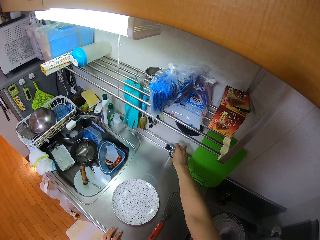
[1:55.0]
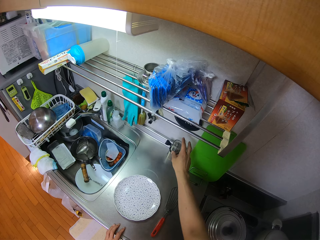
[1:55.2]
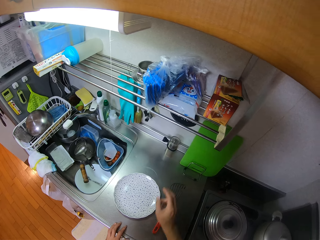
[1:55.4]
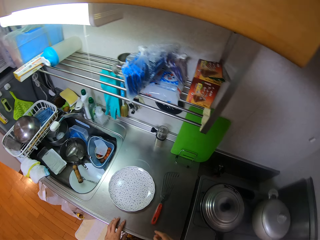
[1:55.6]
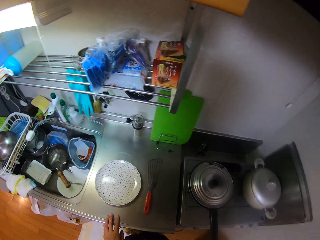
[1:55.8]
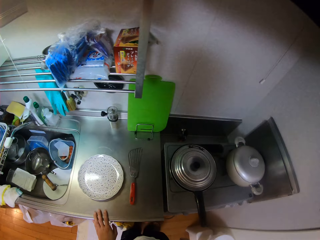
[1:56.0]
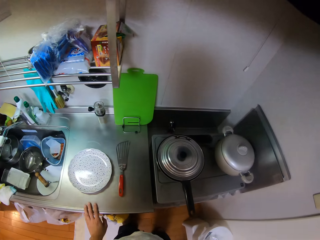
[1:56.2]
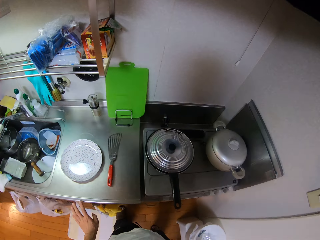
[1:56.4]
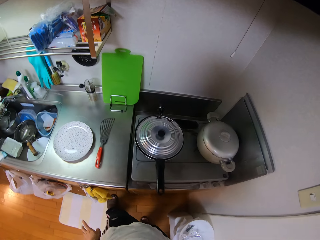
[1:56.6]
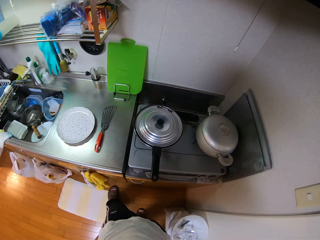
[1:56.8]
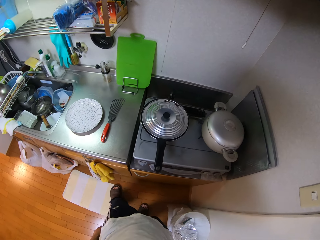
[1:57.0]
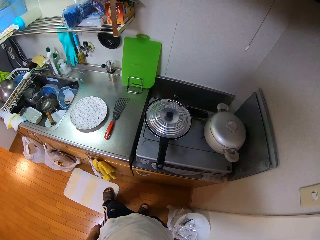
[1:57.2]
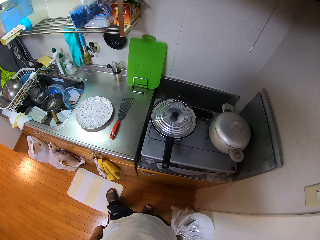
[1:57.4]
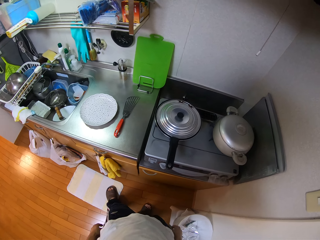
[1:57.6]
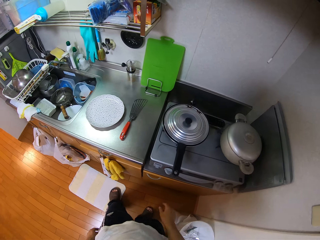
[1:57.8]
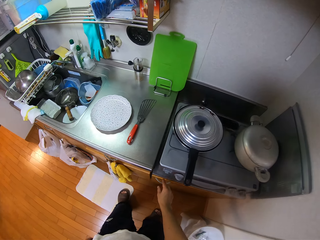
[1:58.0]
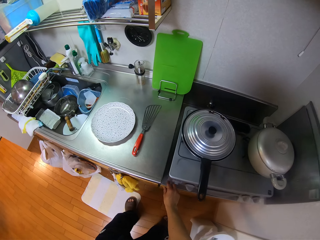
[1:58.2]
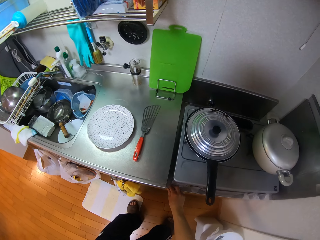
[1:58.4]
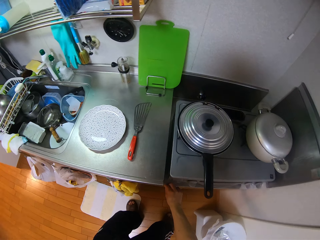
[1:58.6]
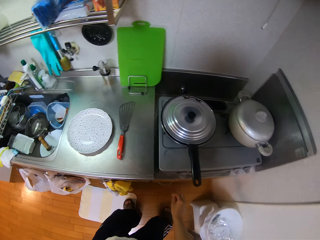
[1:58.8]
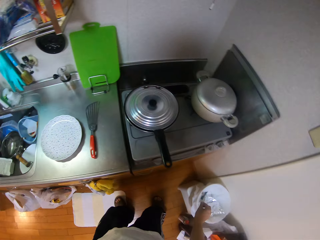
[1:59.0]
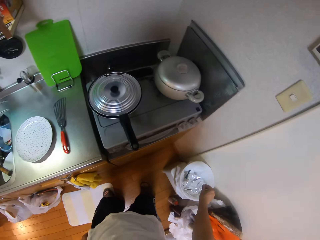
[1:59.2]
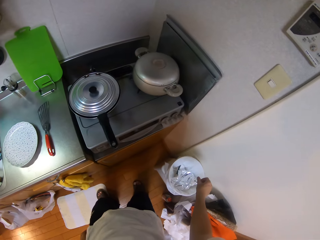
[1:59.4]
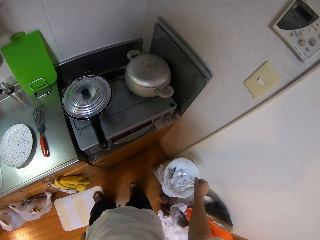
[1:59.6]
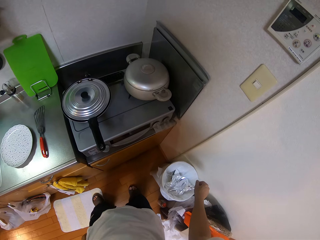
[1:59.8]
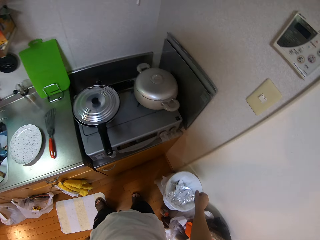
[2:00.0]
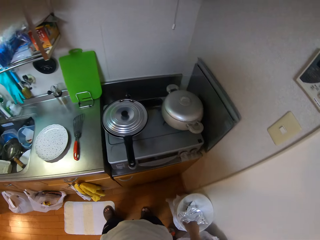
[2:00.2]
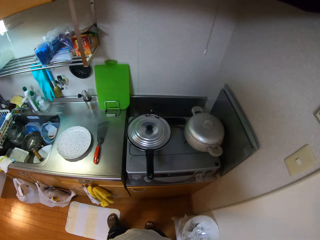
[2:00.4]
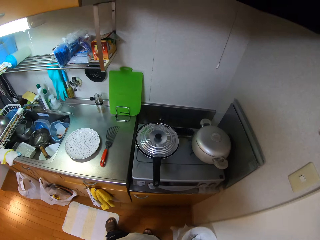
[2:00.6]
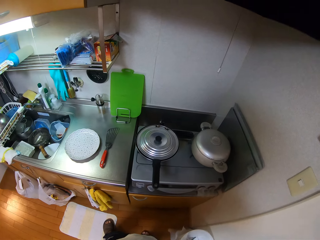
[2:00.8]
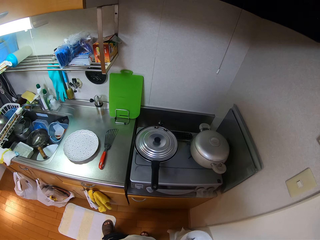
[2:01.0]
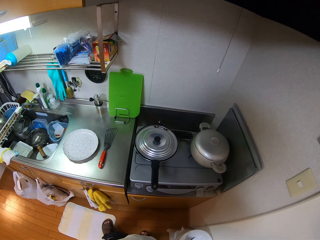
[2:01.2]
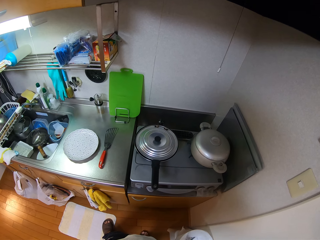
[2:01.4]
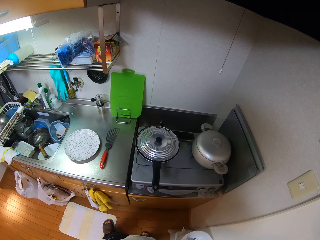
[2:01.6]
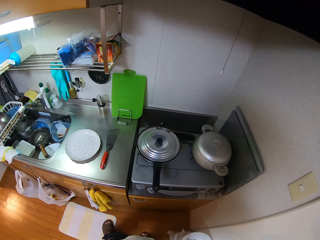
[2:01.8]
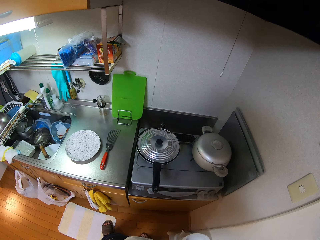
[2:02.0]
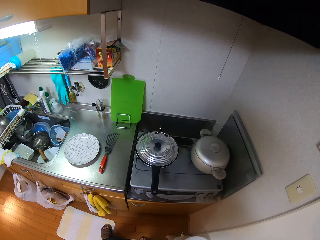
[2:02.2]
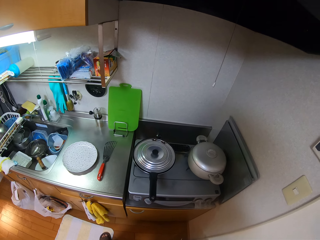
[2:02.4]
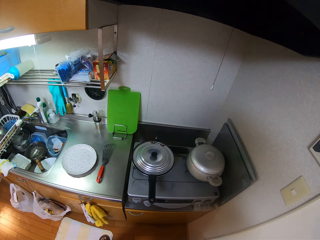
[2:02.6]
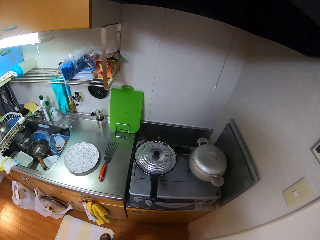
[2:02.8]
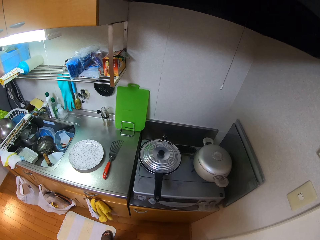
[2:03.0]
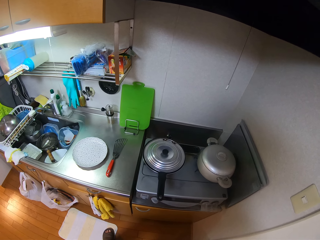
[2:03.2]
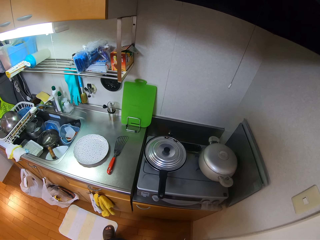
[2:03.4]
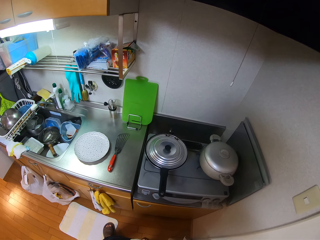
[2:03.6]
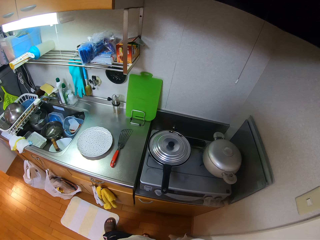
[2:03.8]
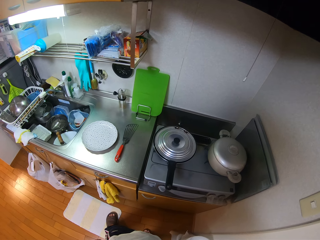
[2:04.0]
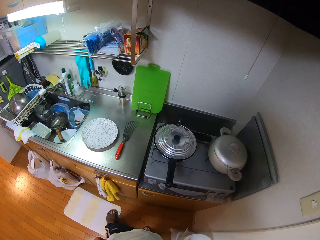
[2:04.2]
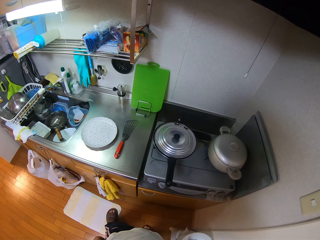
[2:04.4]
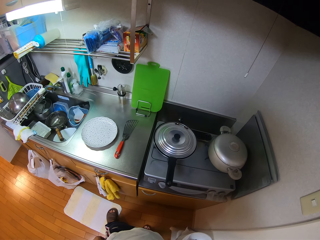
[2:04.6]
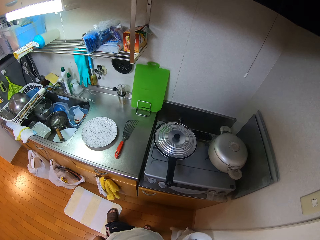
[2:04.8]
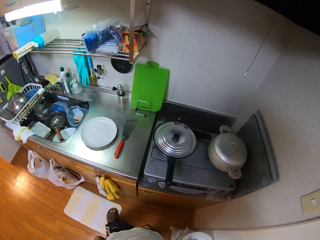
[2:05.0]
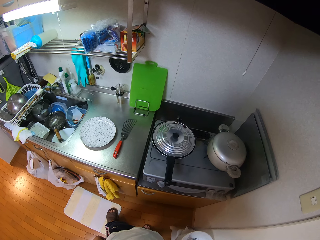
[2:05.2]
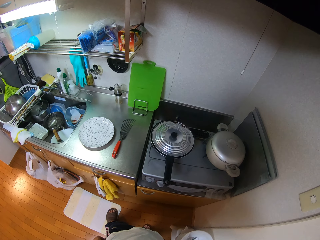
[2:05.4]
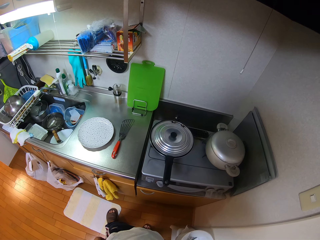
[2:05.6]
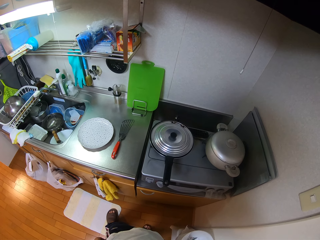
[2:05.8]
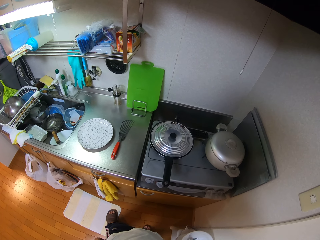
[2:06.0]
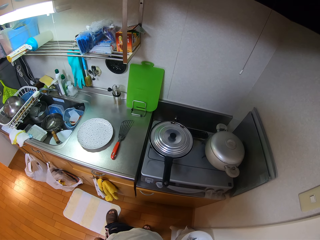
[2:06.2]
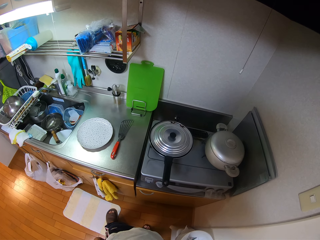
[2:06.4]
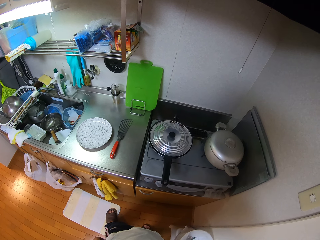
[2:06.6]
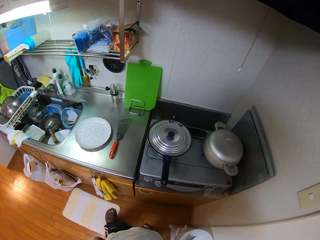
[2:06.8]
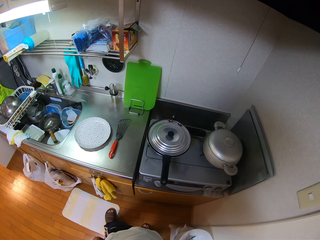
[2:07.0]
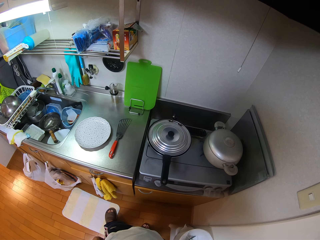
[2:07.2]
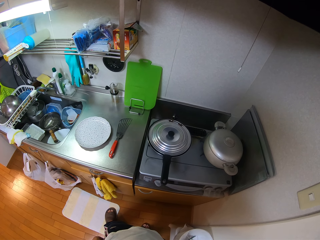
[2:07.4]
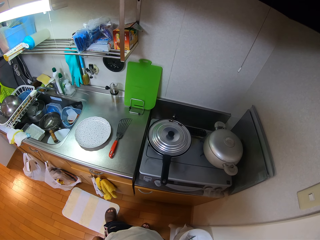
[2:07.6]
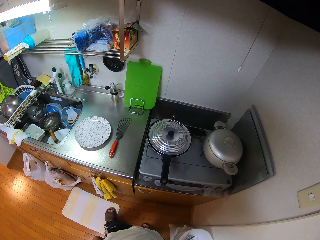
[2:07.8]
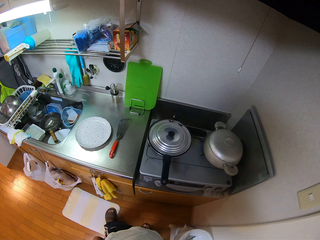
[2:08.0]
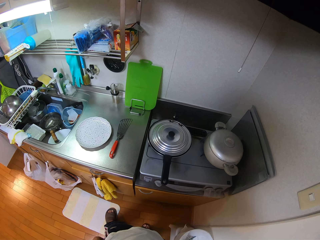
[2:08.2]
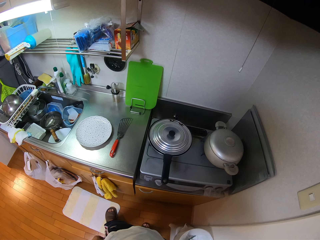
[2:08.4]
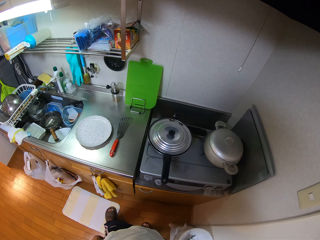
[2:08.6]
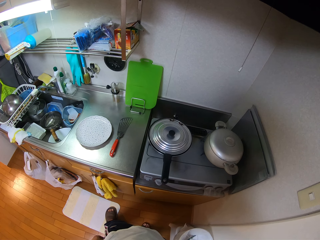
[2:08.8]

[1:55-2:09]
The camera wearer adjusts the position of a grinder on the kitchen countertop using his right hand. He picks up a waste. He regulates the cooker with his right hand. He throws the waste in the trash bin. He looks at the cooking pan.

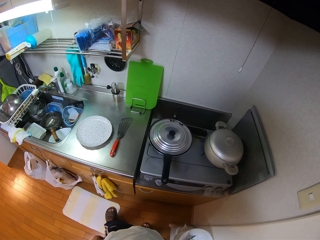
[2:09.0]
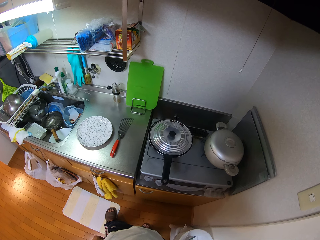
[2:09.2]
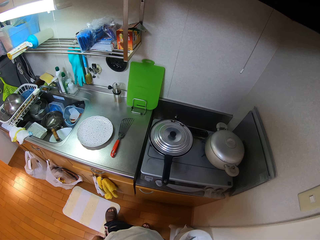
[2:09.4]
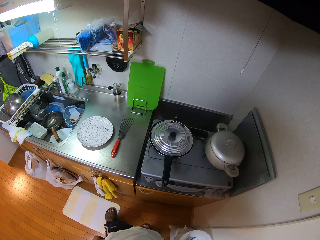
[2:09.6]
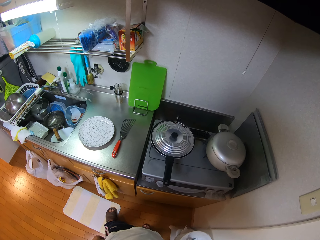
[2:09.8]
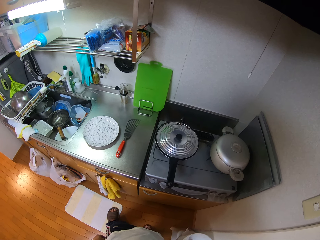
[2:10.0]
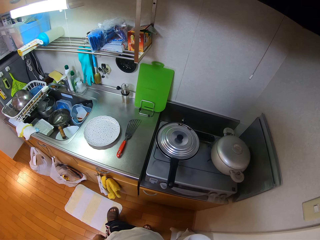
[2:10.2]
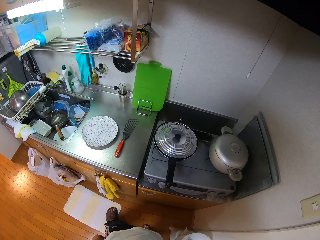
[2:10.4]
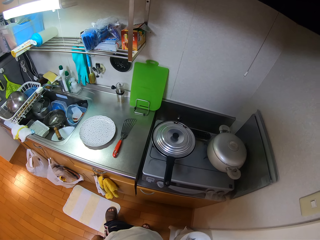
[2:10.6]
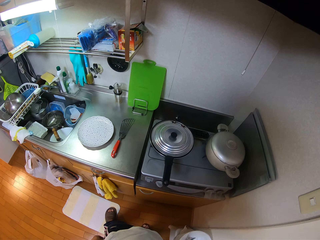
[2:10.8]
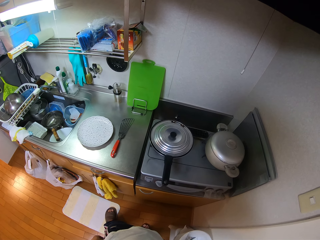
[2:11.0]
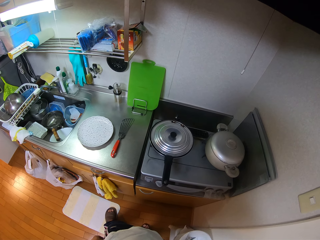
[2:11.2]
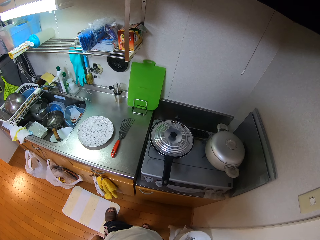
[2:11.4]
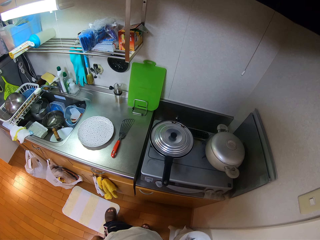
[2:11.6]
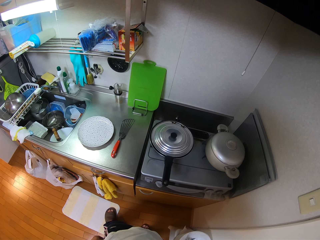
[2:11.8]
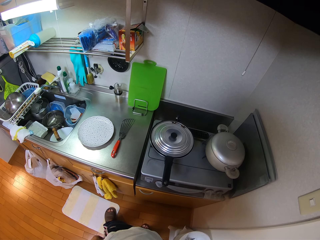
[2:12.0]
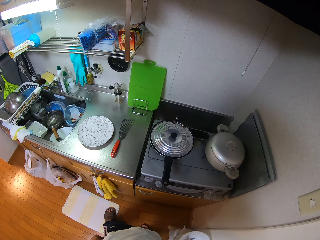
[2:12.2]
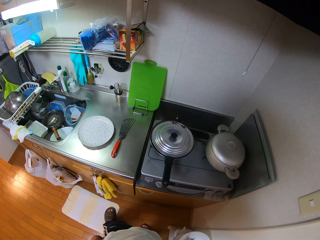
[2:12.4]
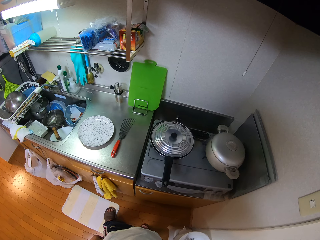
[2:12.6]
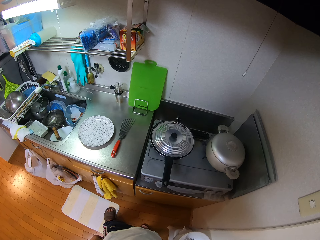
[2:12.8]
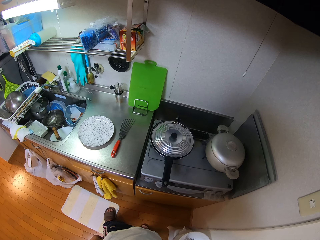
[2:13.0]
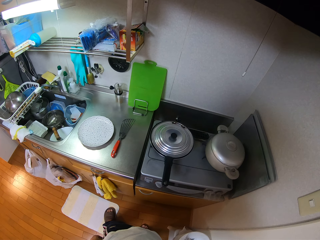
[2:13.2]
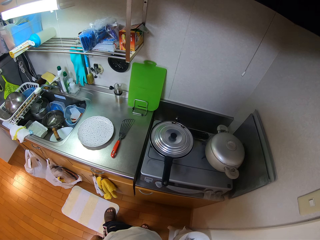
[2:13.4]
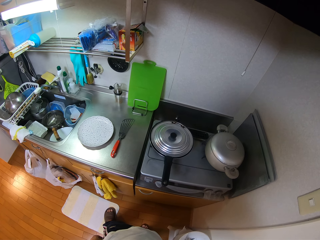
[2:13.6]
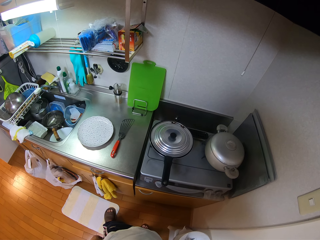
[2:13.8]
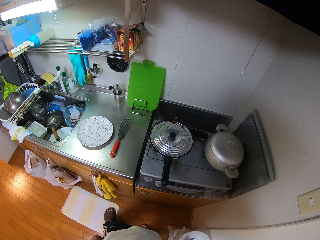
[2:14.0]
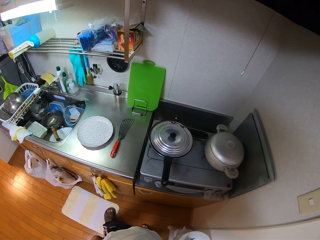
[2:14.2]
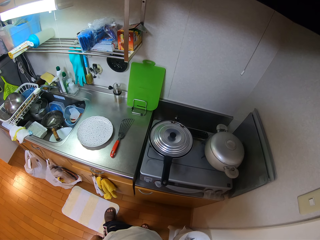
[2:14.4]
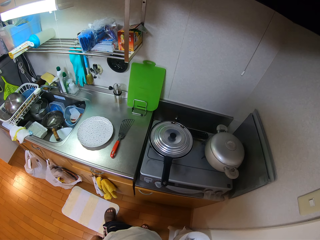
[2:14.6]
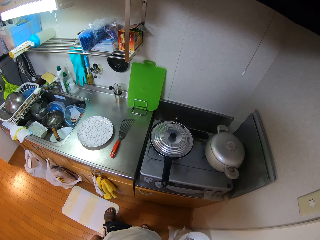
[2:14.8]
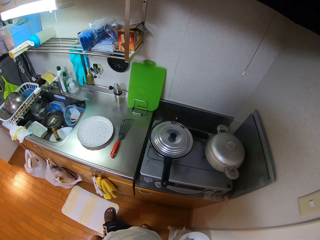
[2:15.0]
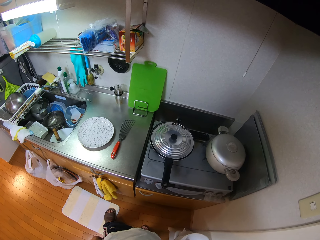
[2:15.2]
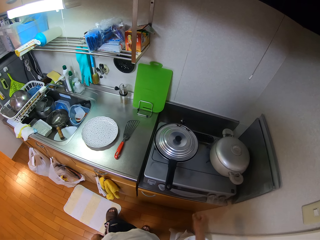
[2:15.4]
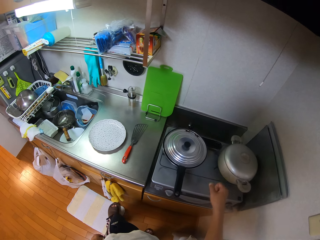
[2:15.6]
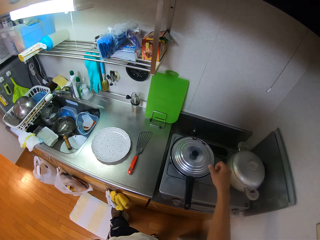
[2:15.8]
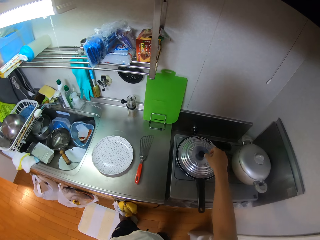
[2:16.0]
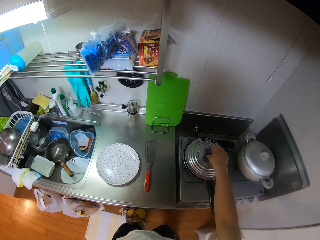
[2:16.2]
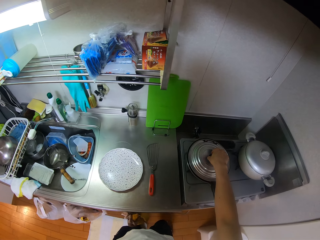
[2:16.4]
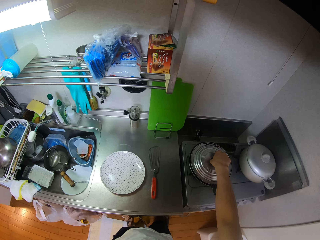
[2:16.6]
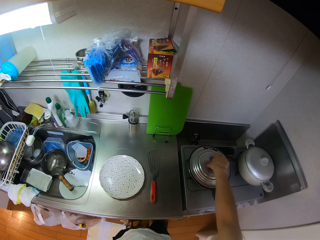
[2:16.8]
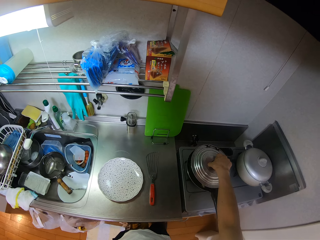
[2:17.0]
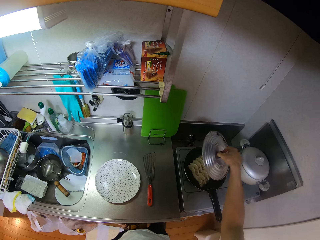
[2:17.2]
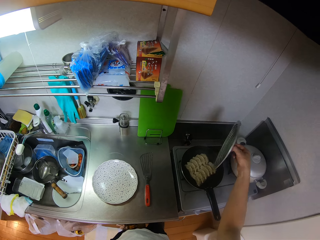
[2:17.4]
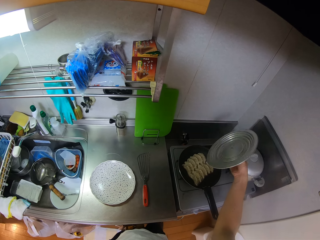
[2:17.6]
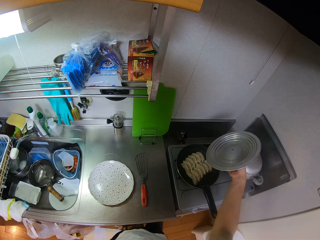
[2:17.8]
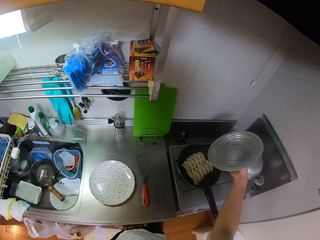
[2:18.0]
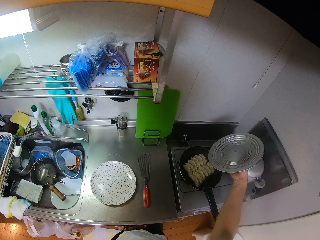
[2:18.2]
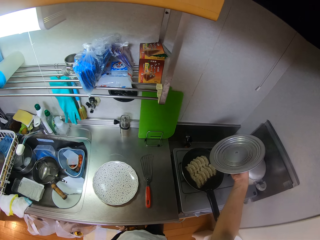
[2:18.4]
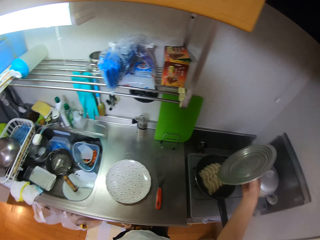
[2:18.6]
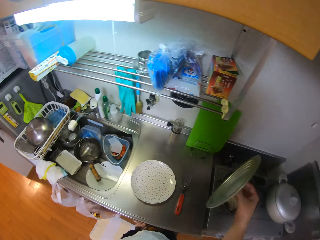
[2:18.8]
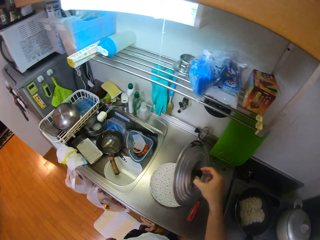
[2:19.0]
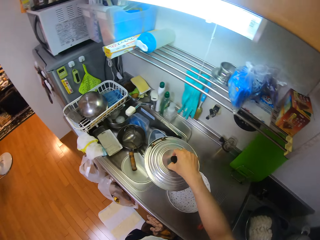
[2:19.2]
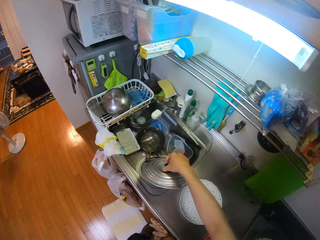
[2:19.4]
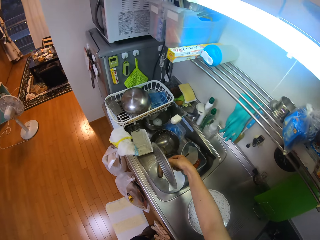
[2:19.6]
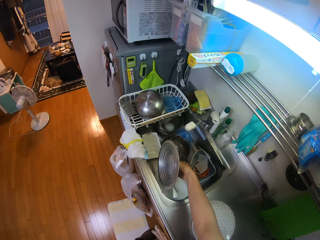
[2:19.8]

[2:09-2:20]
The camera wearer removes the lid of the pan using his right hand. He looks at the cooking. He puts the lid in the sink.
